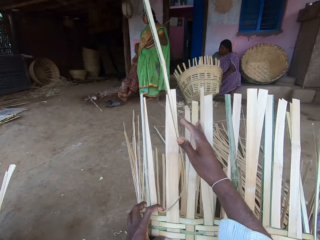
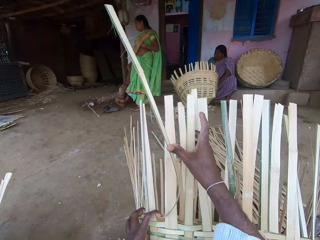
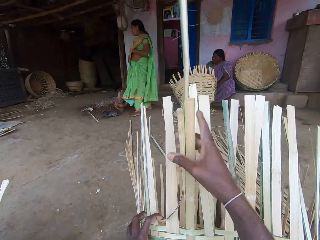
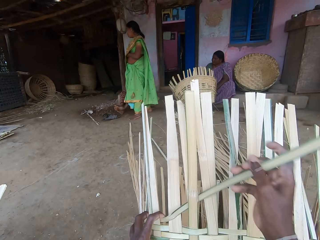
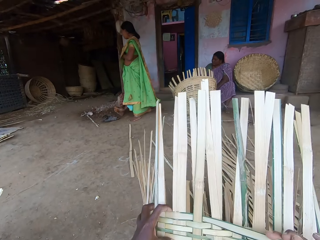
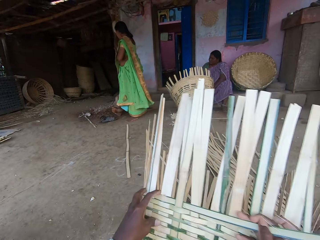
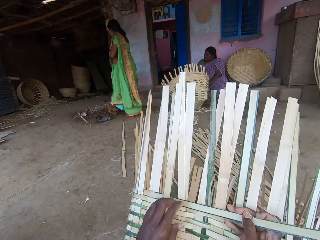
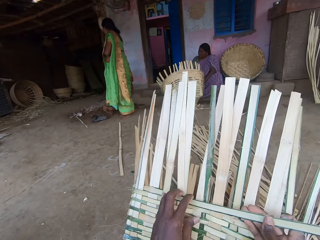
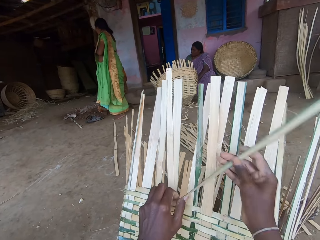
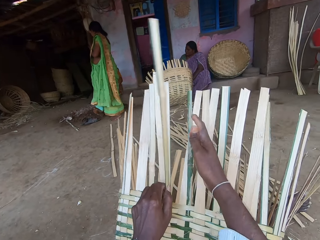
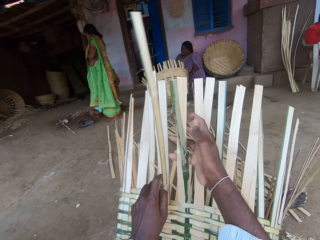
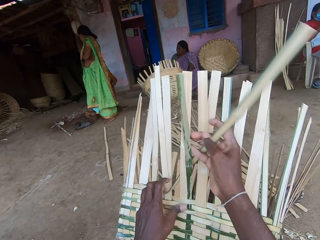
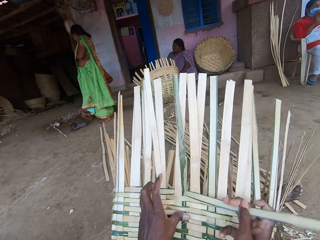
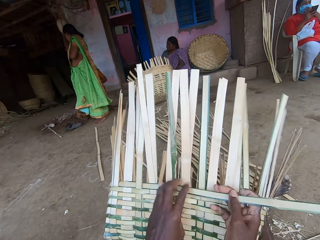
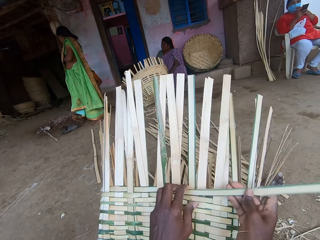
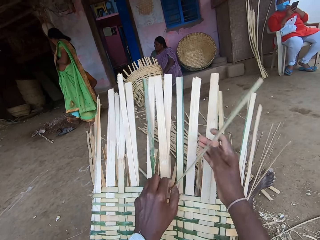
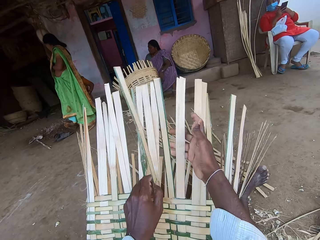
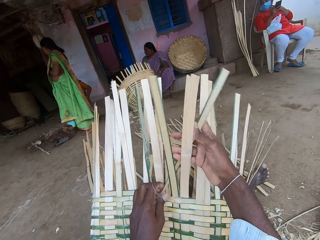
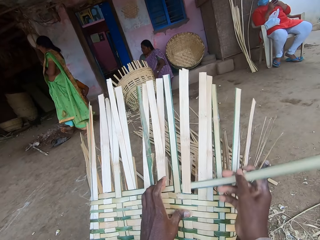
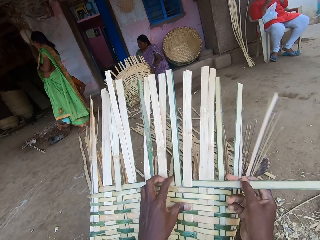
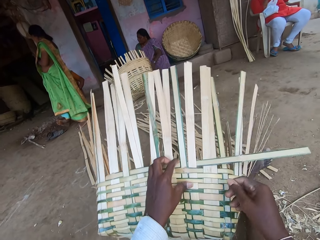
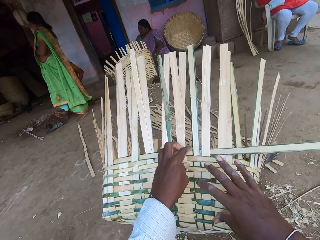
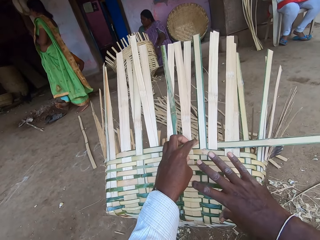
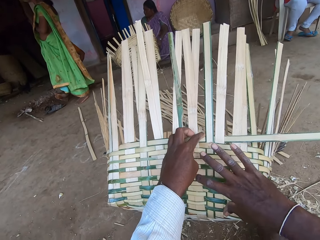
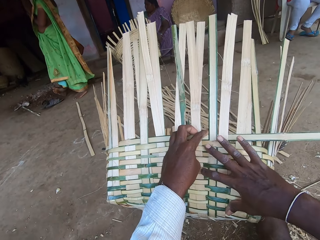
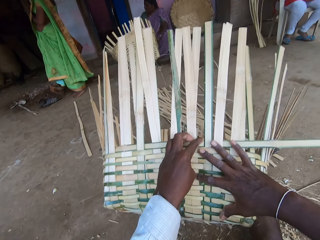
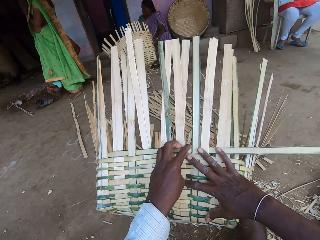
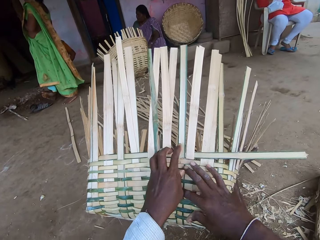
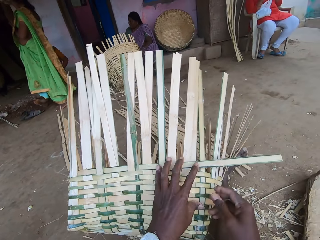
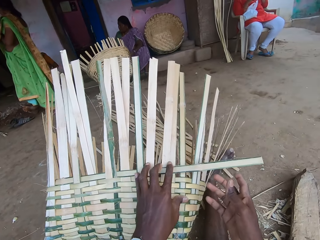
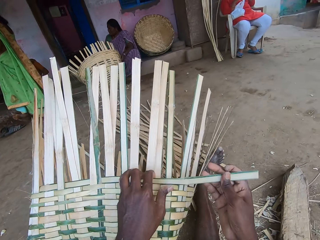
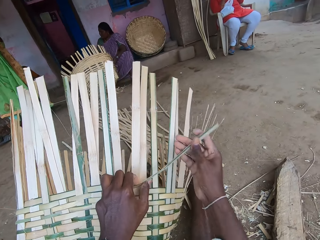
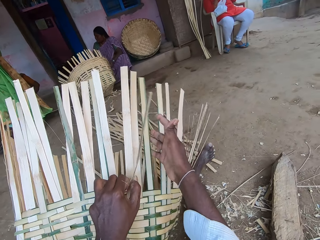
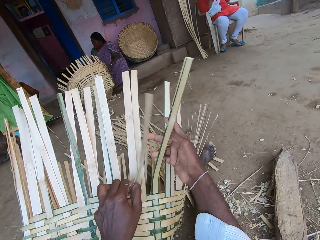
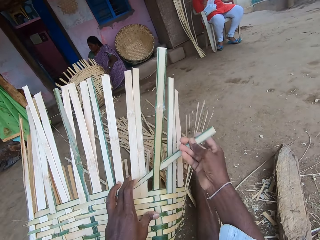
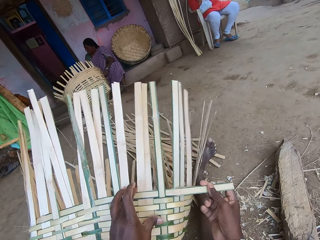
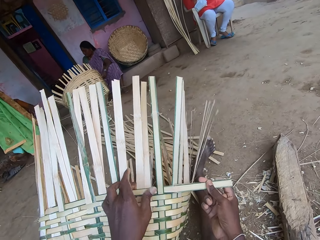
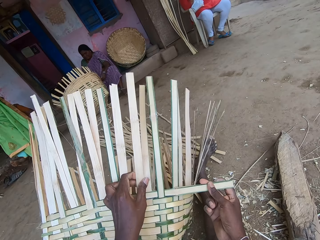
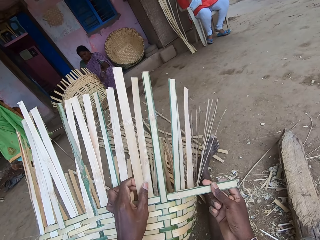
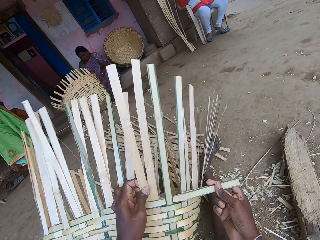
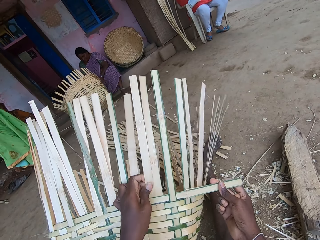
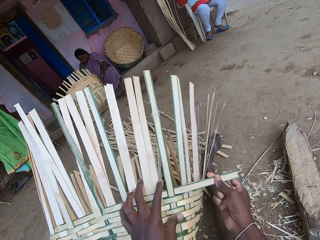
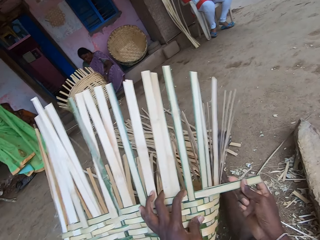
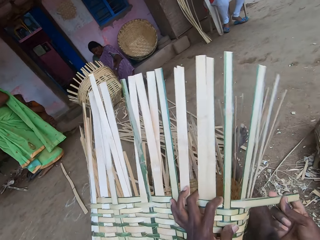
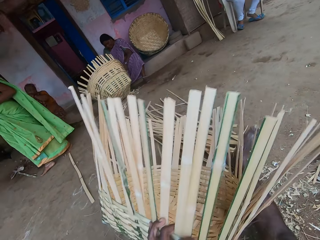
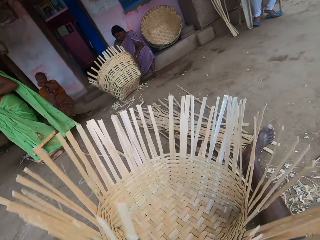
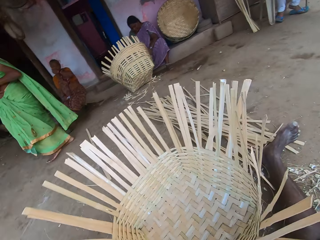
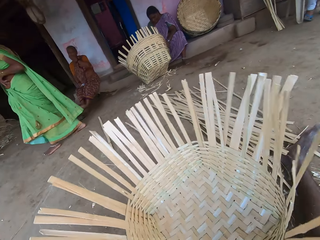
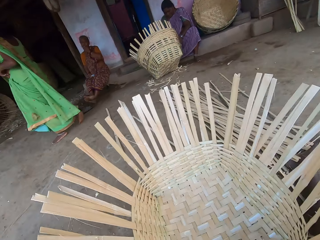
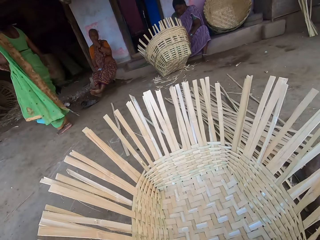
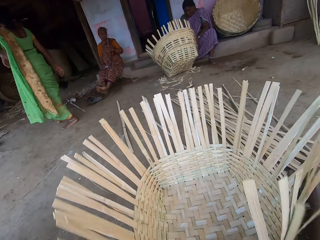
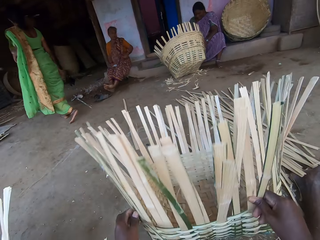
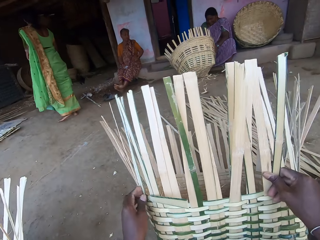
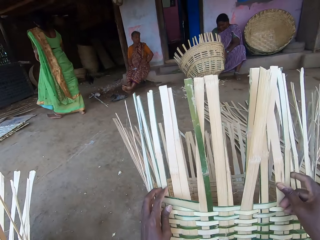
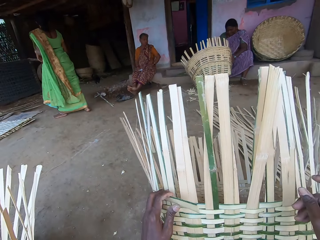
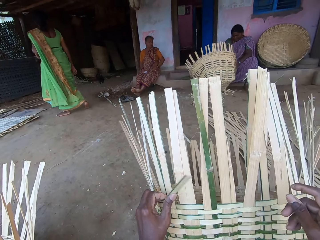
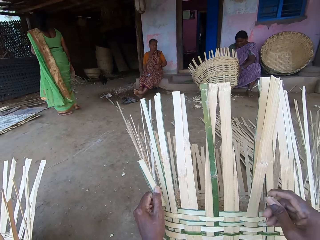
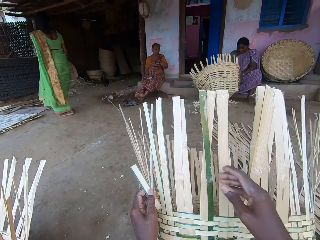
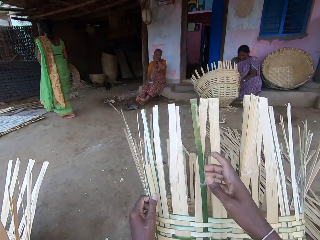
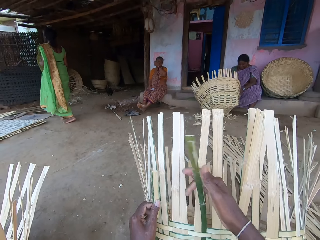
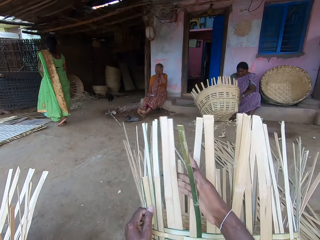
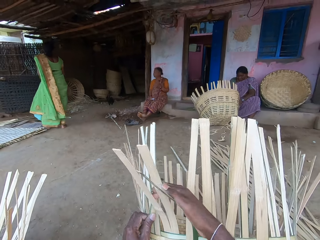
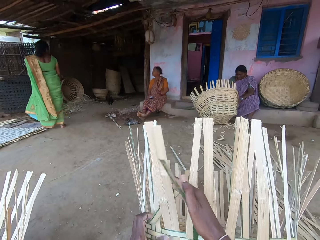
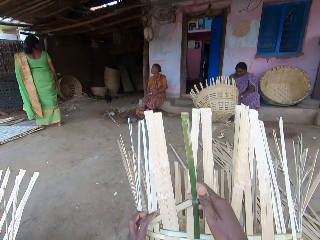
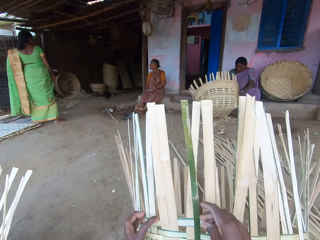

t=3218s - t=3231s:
A person interacts with another person. The camera wearer measures the basket with her right hand. She weaves the basket with the bamboo strips in both hands. She places the basket on the ground with both hands. She raises the basket on the ground with both hands. She weaves the basket with the bamboo strips in both hands.

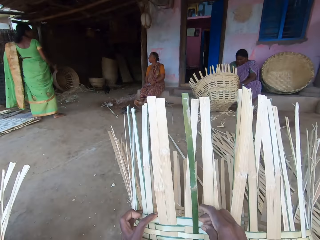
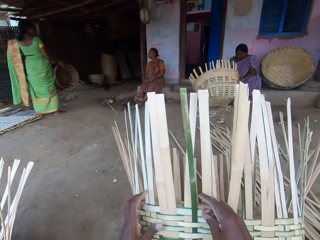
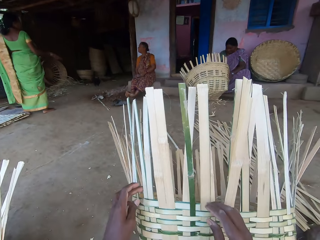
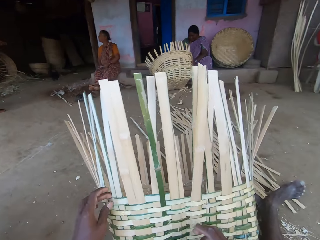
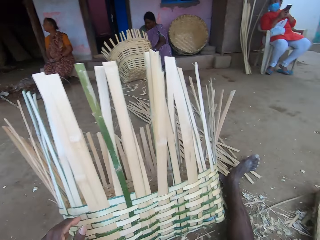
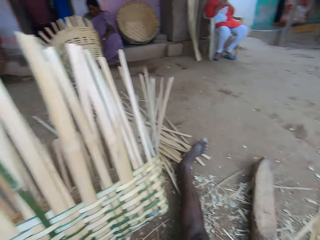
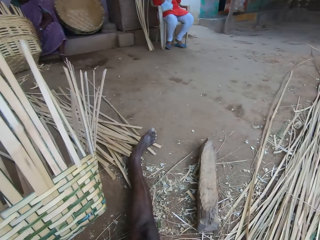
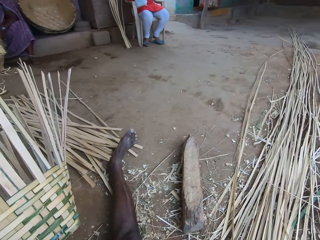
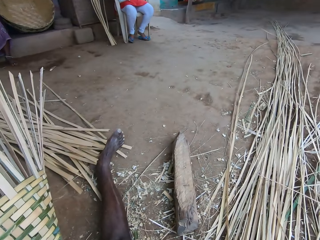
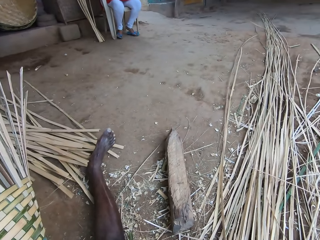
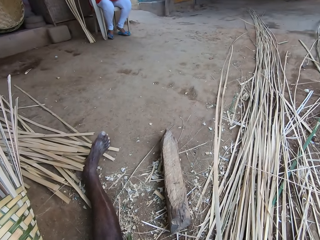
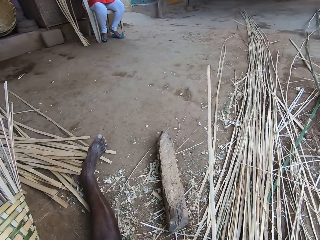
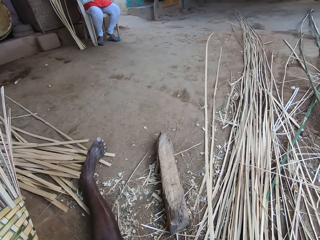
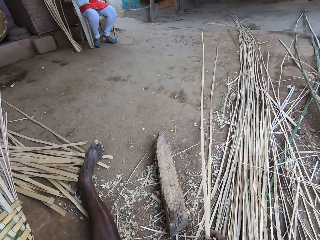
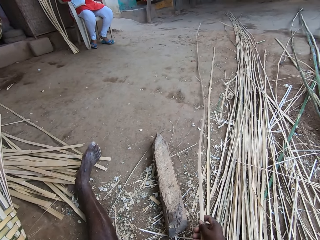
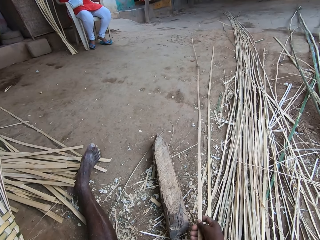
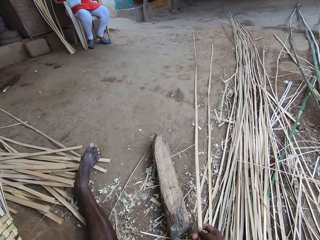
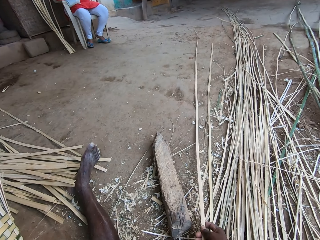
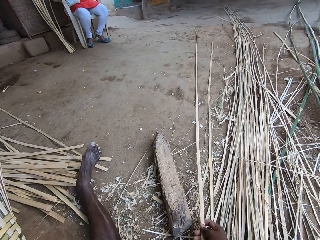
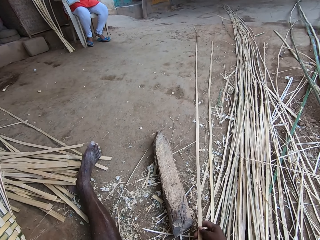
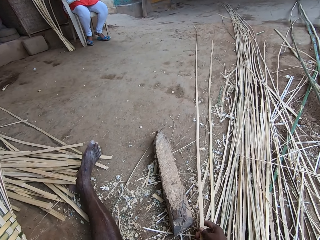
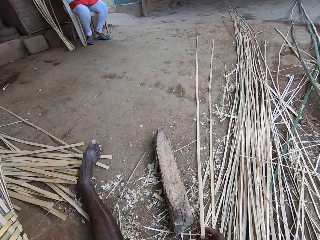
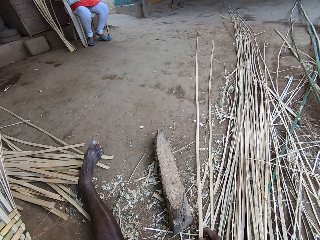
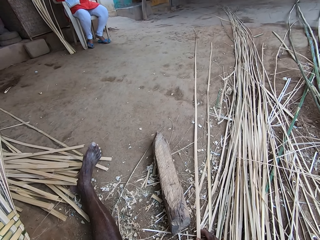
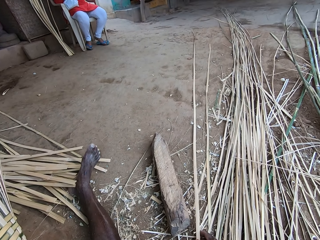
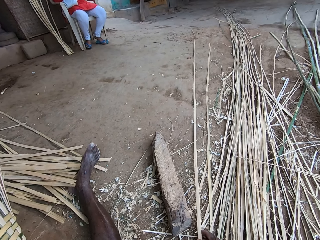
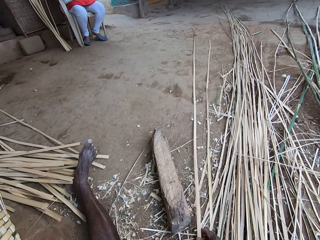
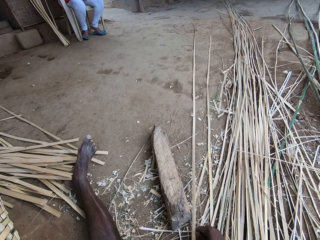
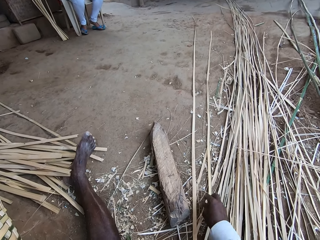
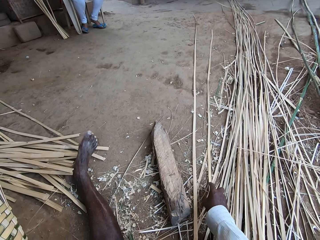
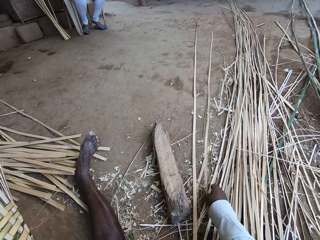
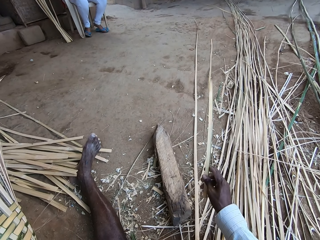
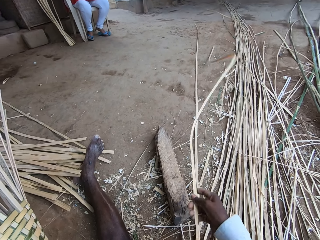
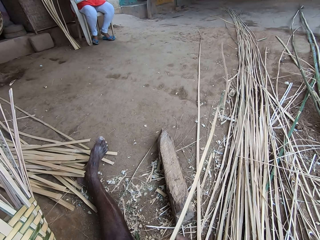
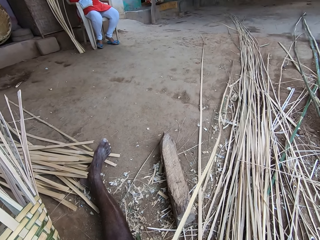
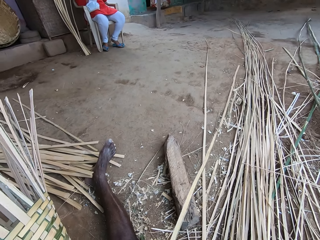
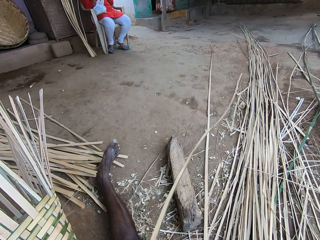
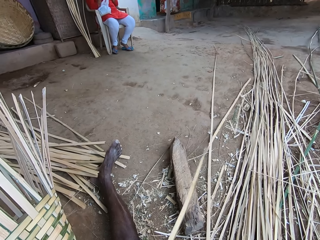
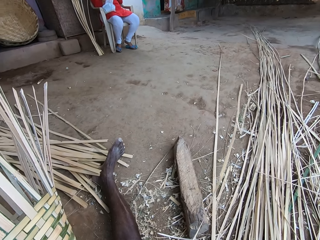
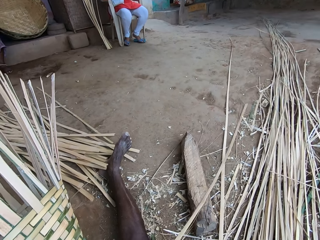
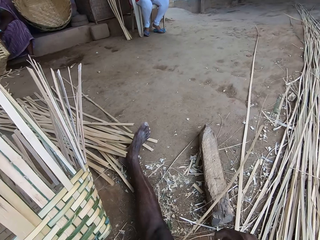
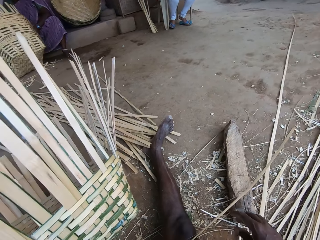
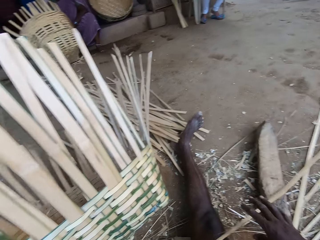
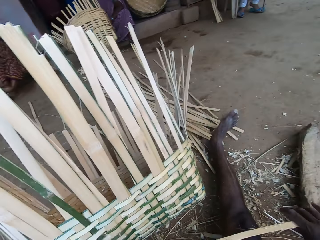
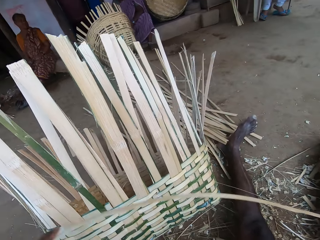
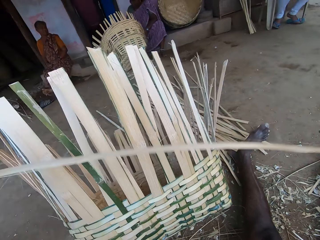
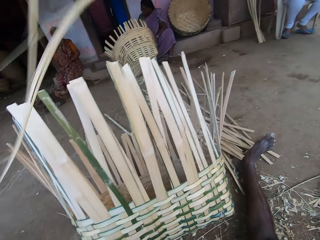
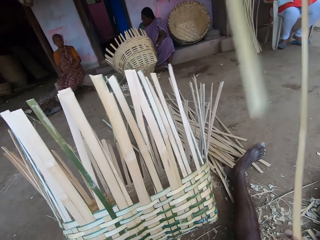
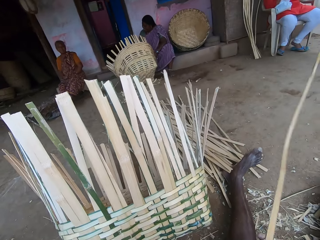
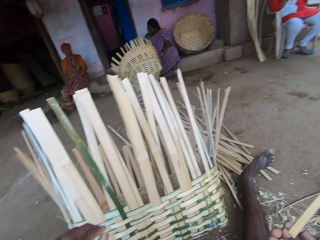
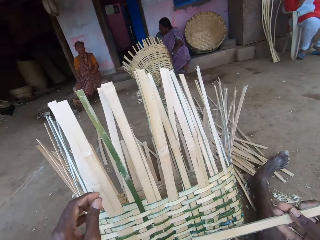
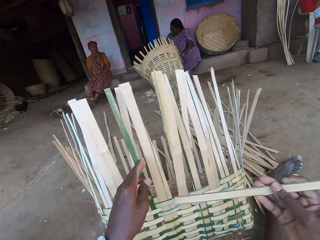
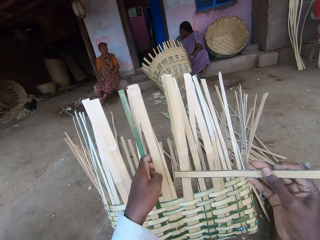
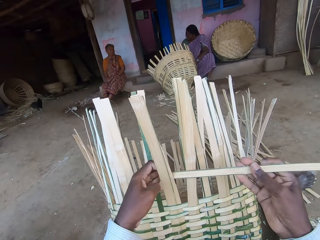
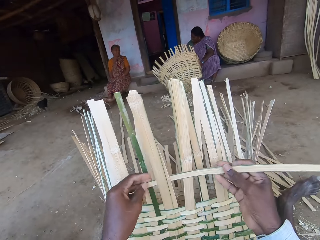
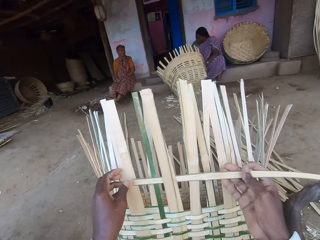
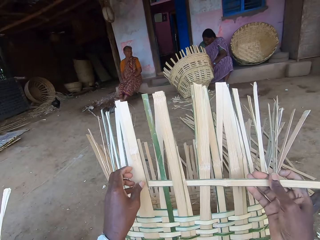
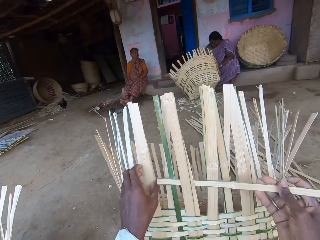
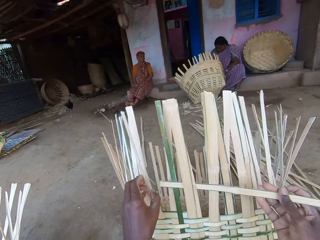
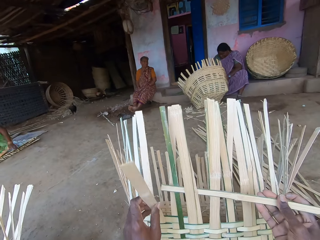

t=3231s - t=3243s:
A person turns round. The camera wearer picks a bamboo strip from the ground with her right hand. She drops the bamboo strip on the ground with her right hand. Another person interacts with the first person. The camera wearer picks a bamboo strip from the ground with her right hand. She weaves the basket with the bamboo strips in both hands.
